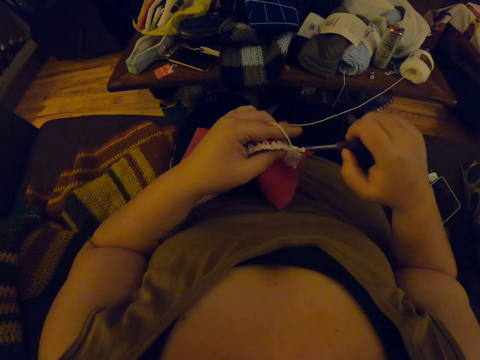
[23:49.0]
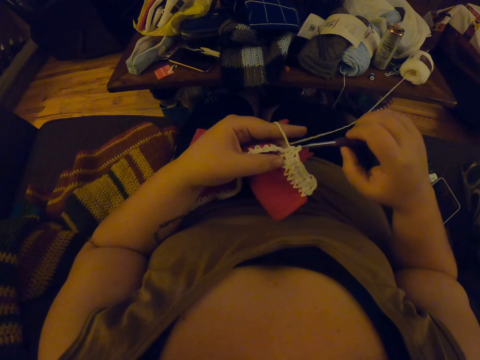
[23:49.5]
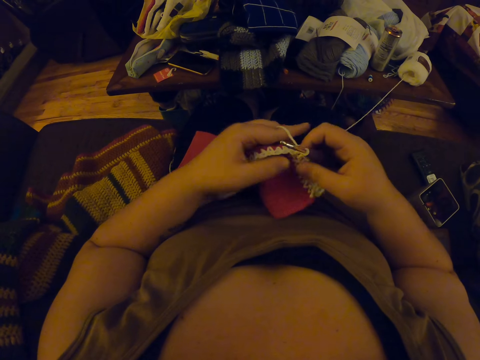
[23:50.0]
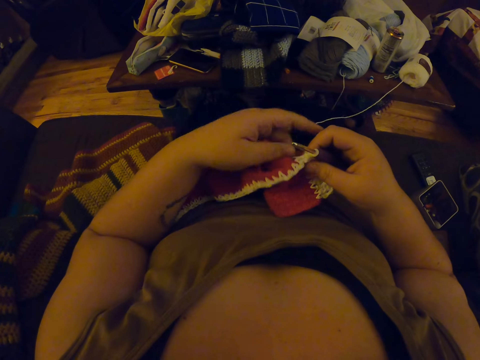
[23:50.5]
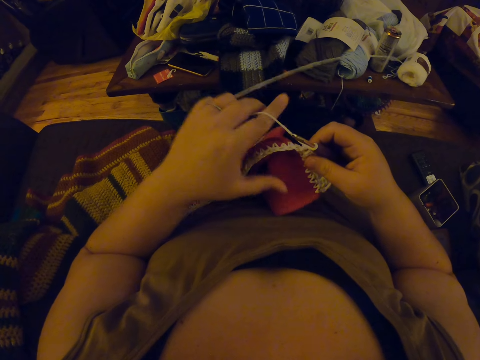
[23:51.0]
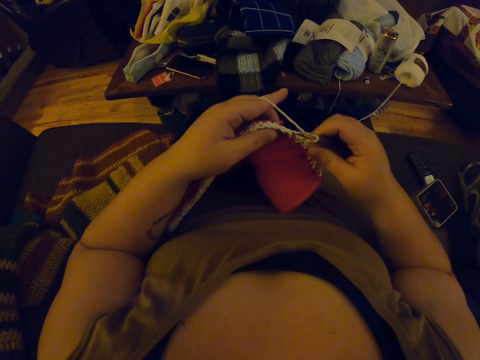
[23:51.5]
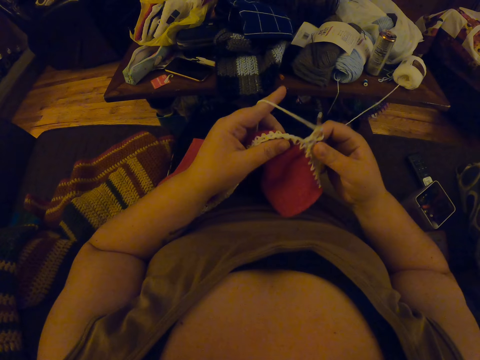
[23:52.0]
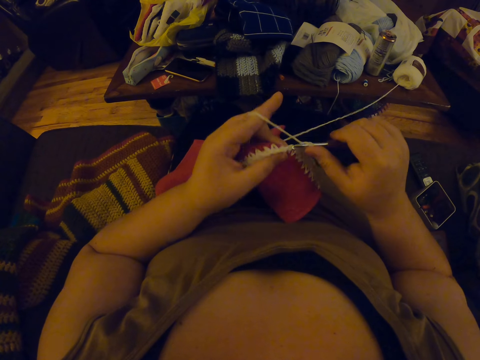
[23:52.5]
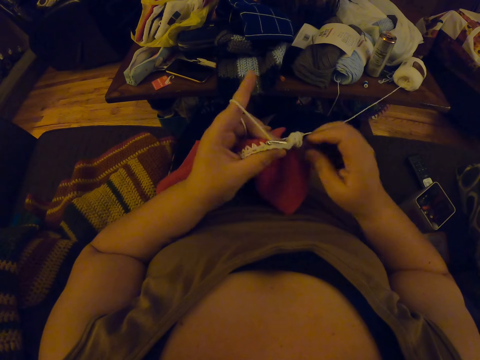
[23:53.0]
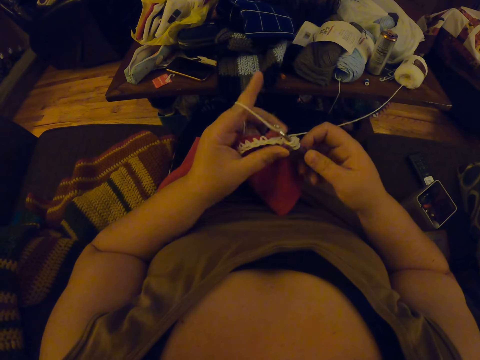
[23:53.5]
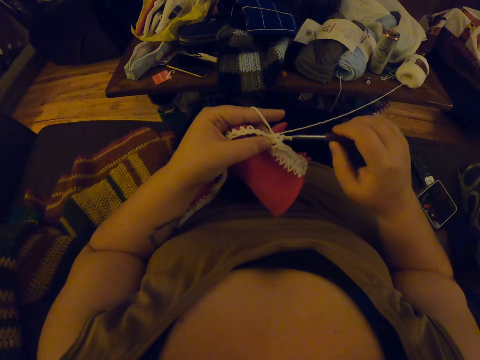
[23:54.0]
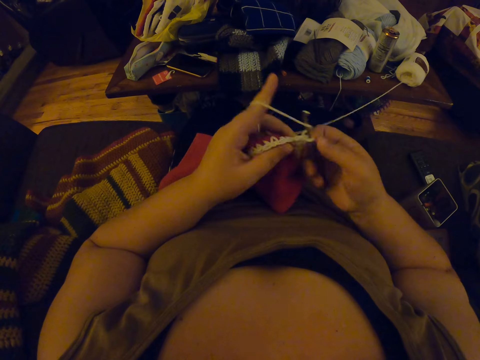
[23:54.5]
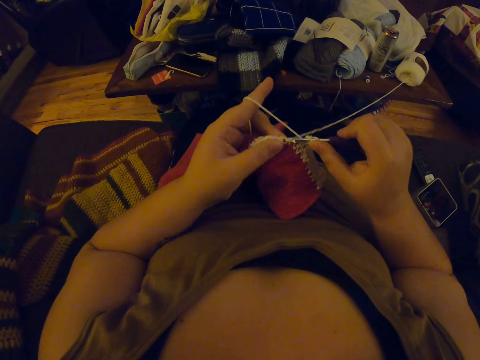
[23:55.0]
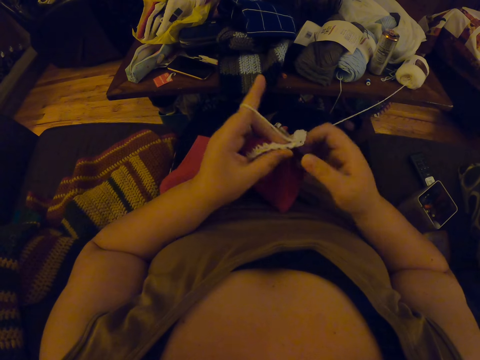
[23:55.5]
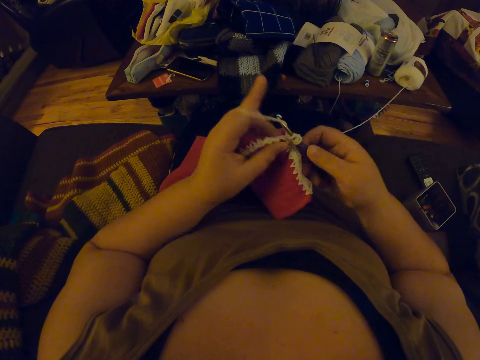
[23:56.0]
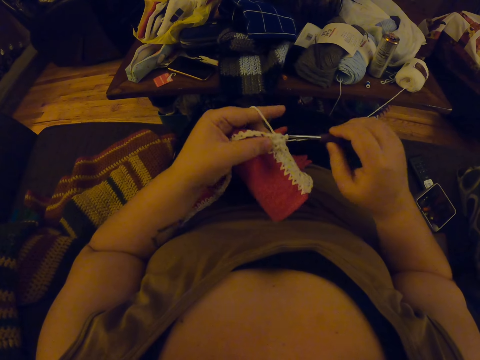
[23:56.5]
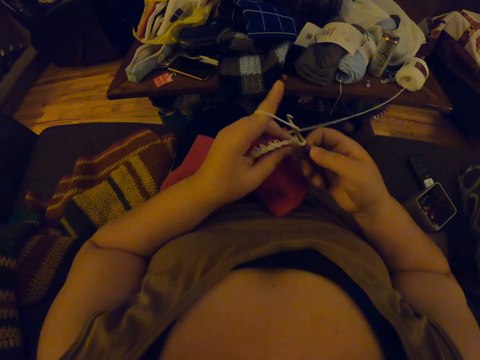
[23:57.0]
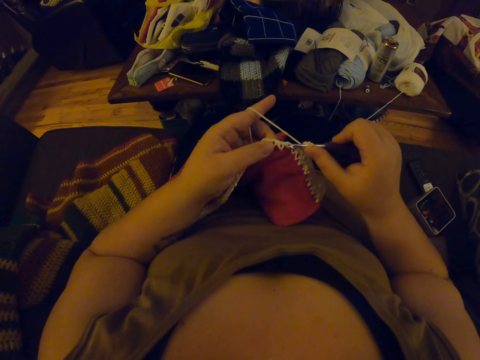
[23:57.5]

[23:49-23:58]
The camera wearer straightens a thread. They knit a fabric.

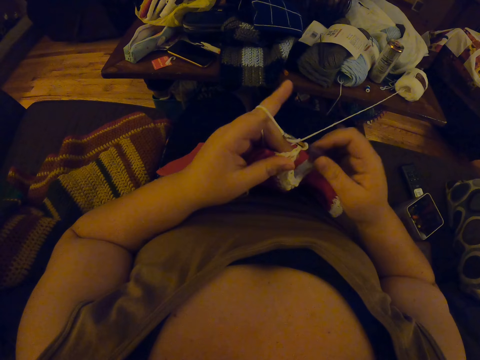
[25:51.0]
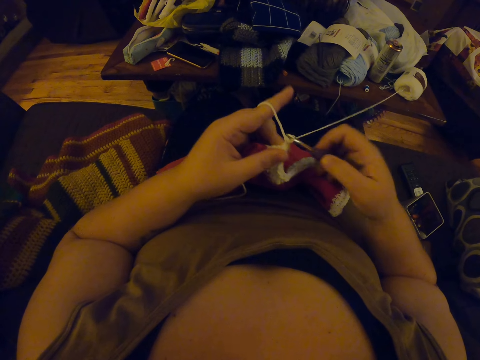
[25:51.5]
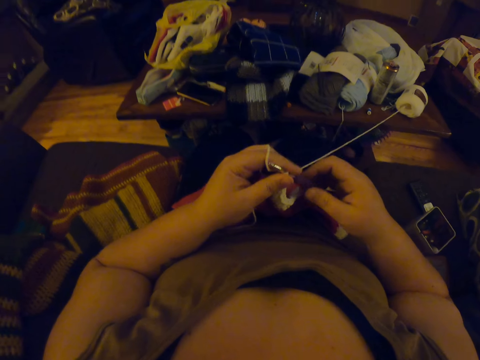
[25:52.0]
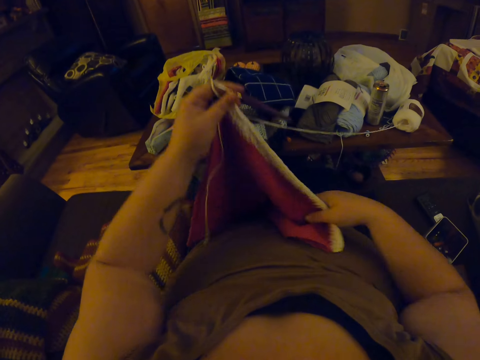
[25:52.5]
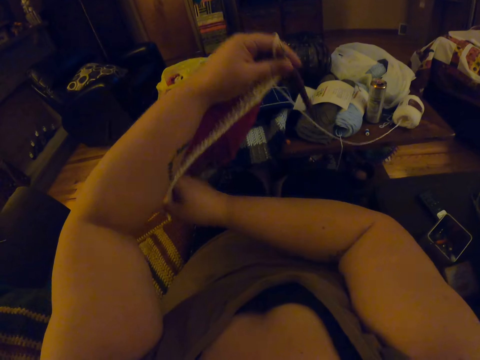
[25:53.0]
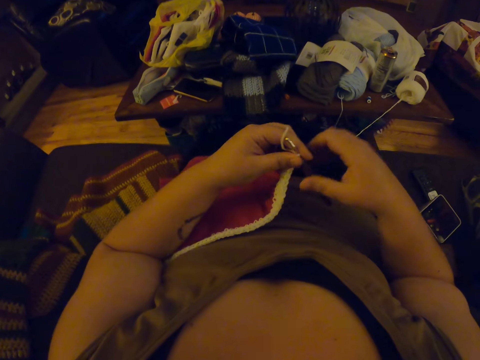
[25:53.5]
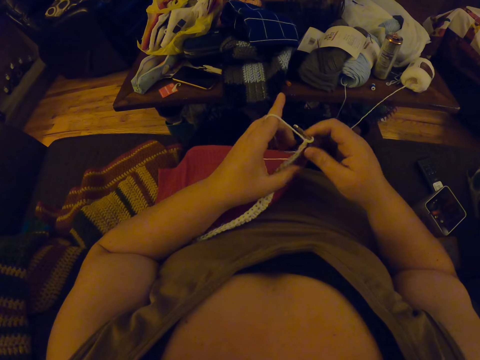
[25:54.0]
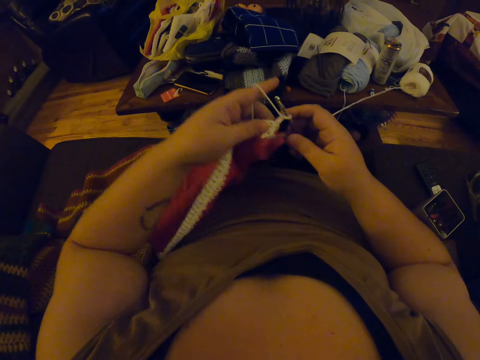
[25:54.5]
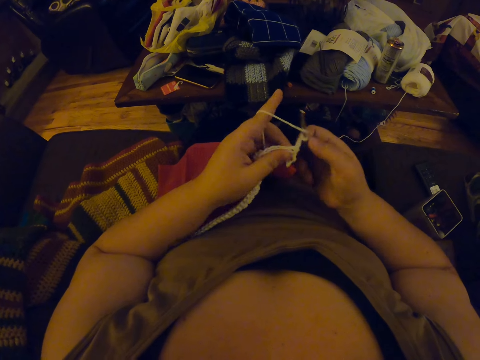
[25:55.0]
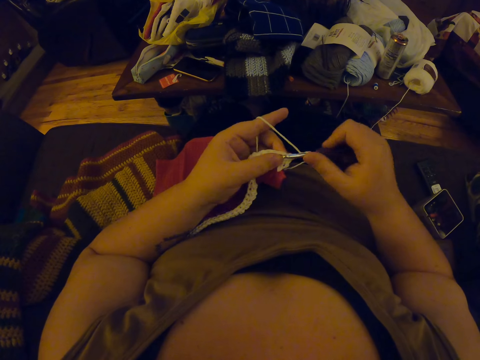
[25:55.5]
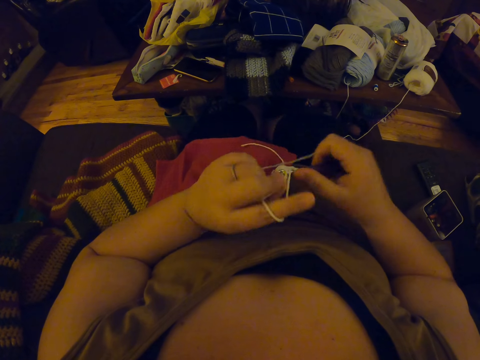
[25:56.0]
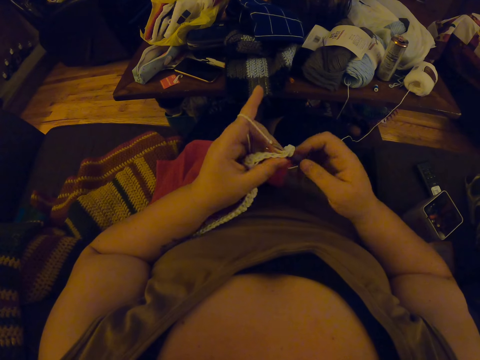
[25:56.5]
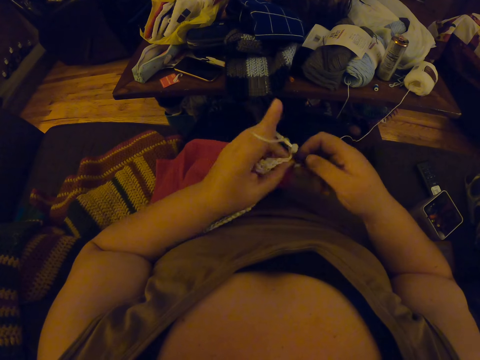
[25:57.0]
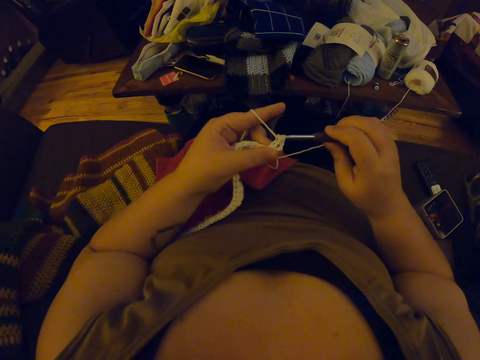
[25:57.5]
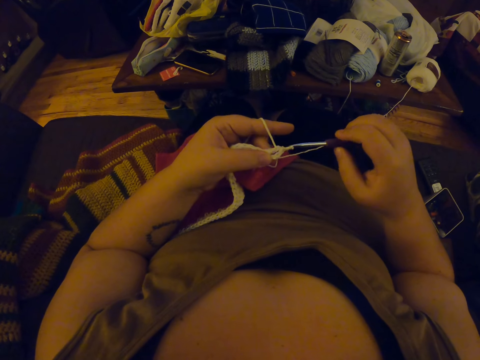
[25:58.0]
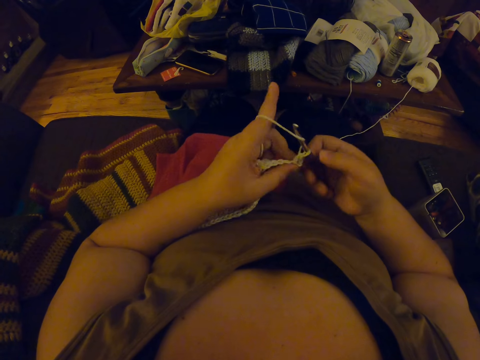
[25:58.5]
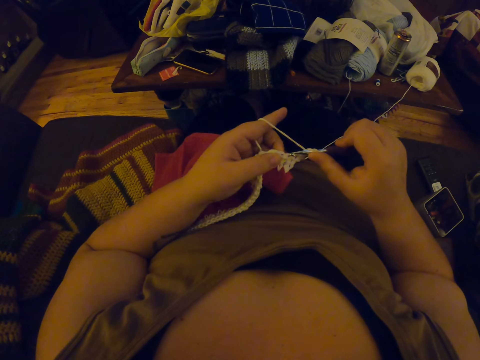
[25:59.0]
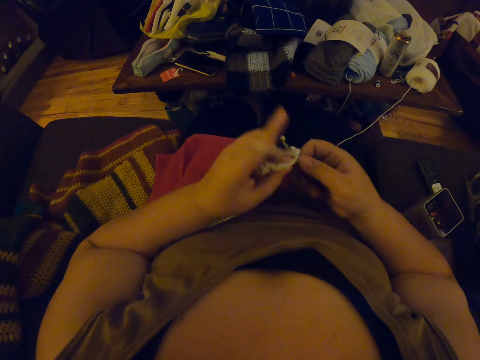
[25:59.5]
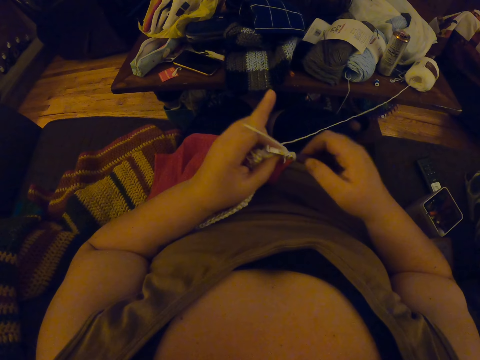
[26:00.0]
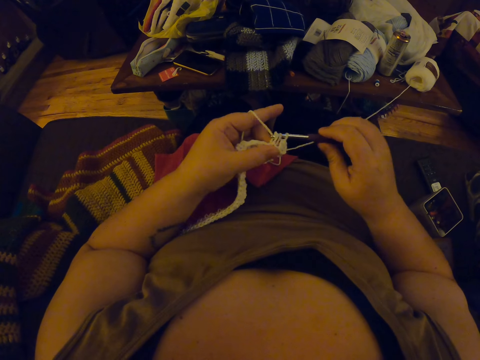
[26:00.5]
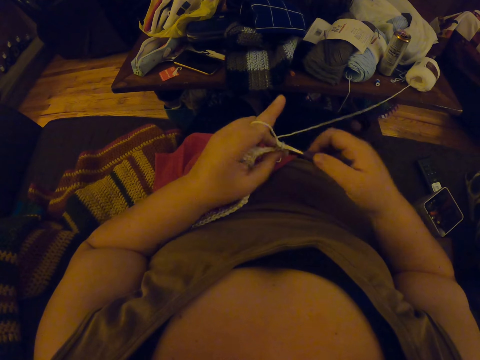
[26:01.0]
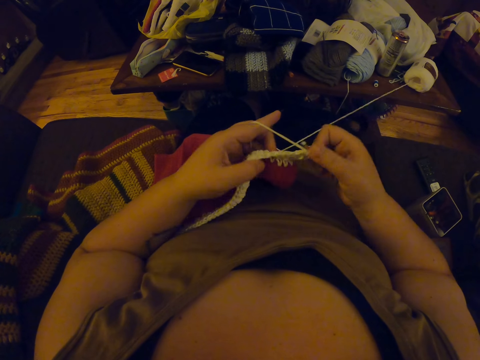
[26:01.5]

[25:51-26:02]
The camera wearer adjusts the material with her right hand. She holds up a fabric. She puts the fabric on the waist. She crochets the edge of the material with a yarn.

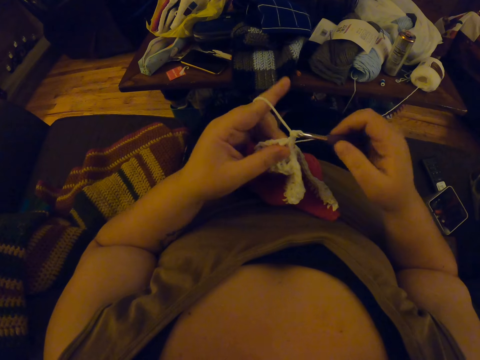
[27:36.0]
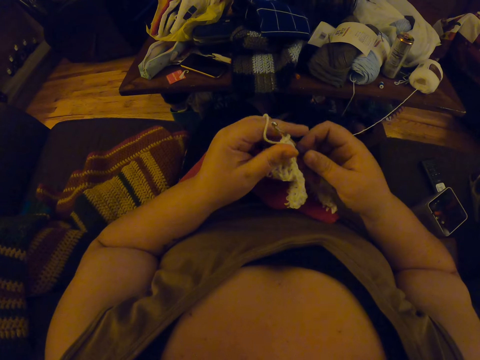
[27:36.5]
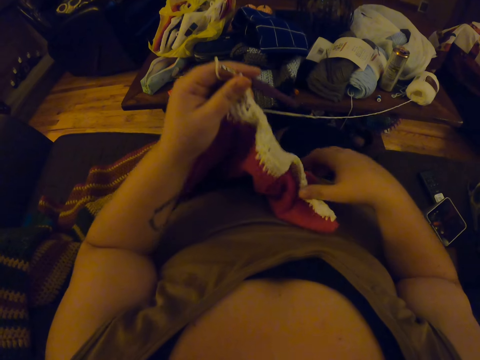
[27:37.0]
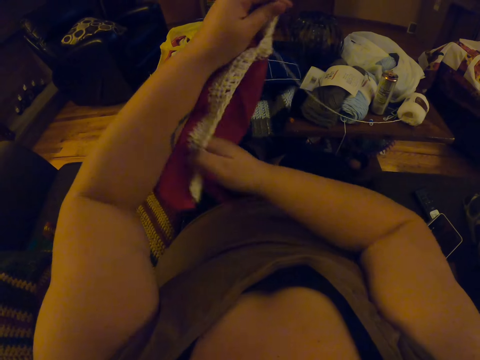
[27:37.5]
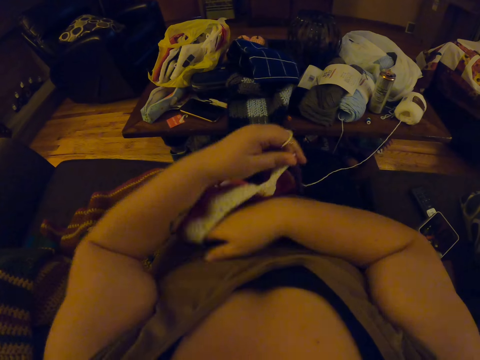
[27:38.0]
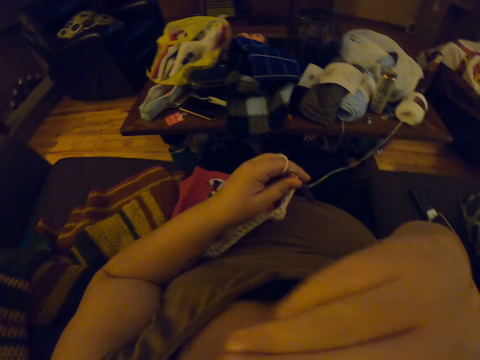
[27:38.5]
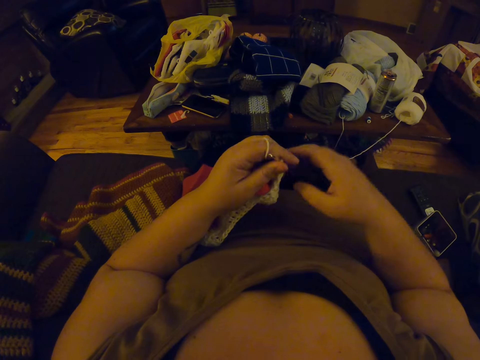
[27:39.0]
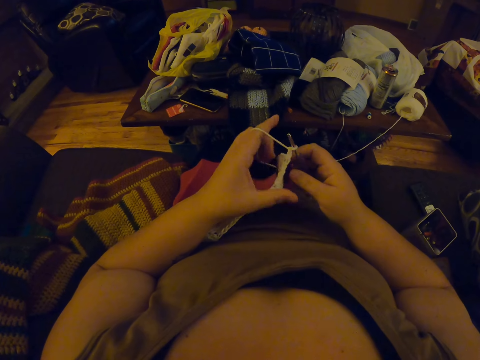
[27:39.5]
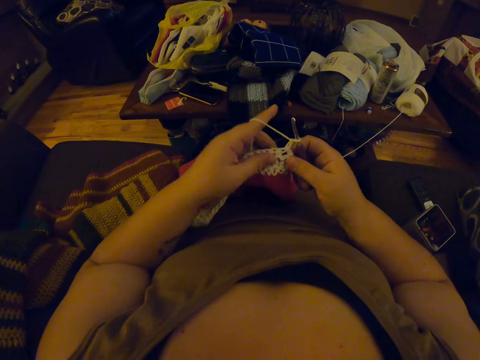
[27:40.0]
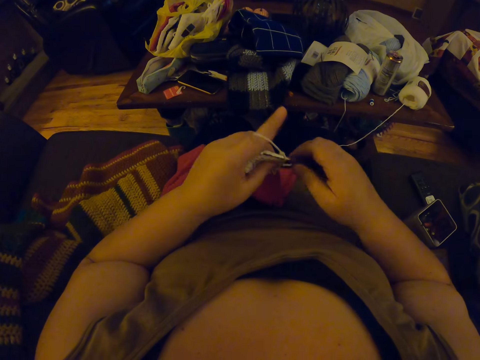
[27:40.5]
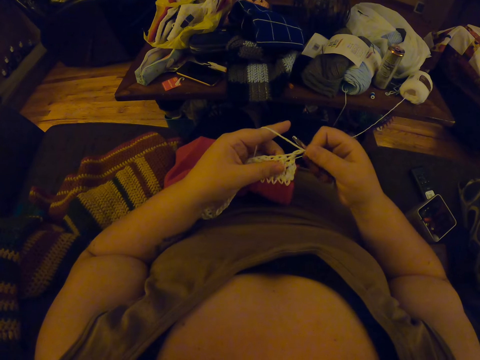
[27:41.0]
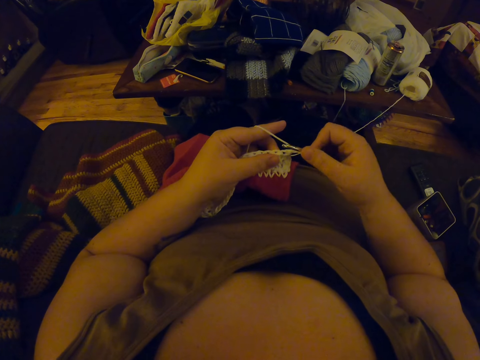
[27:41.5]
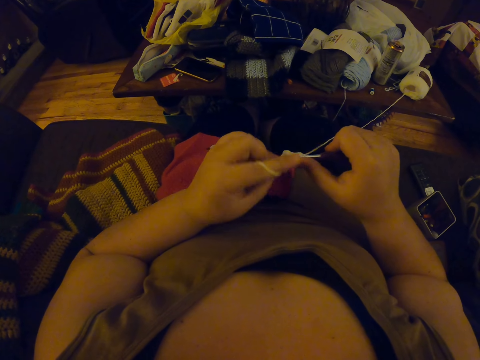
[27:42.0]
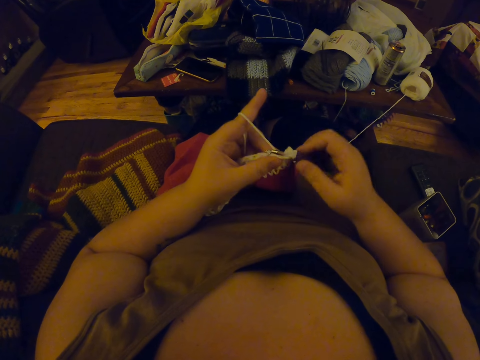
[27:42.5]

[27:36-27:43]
The camera wearer adjusts the material with her right hand. She touches her face with her right hand. She crochets the edge of the material with a yarn.
